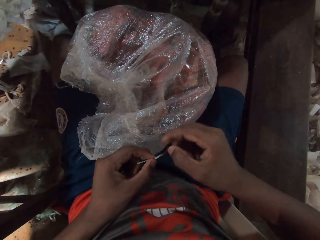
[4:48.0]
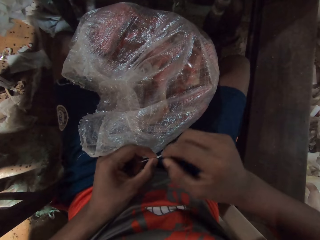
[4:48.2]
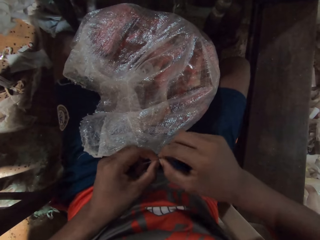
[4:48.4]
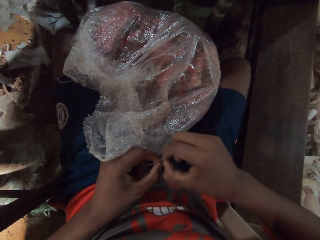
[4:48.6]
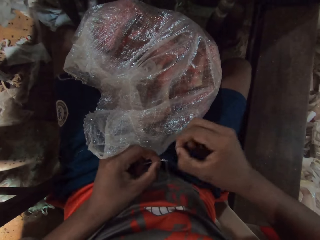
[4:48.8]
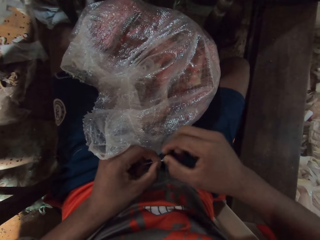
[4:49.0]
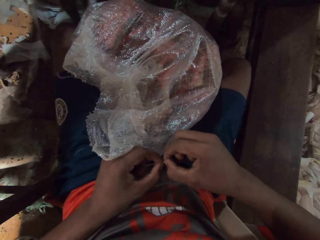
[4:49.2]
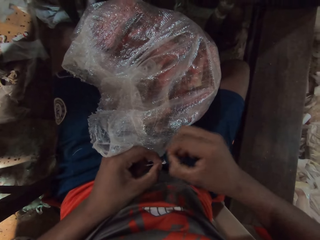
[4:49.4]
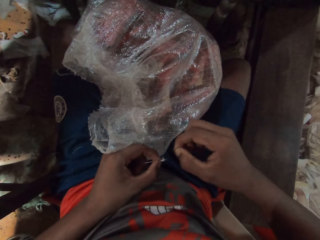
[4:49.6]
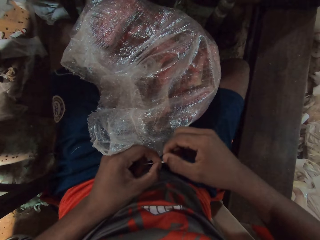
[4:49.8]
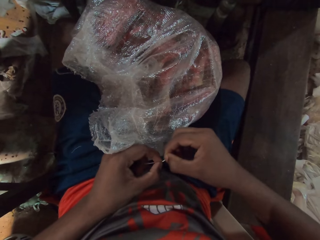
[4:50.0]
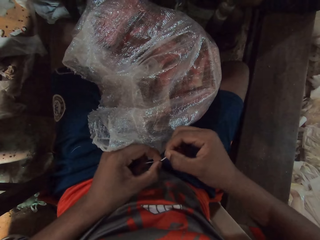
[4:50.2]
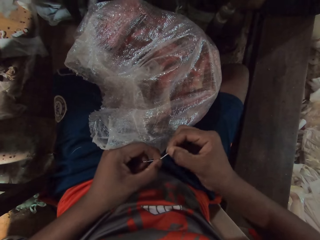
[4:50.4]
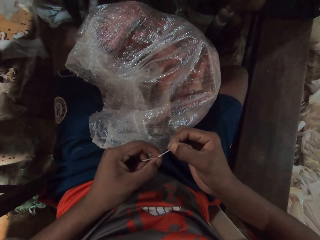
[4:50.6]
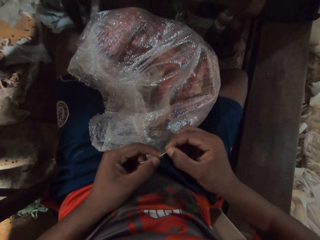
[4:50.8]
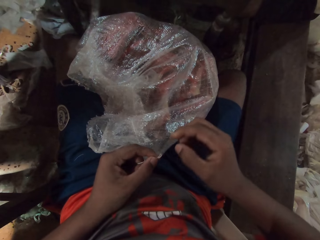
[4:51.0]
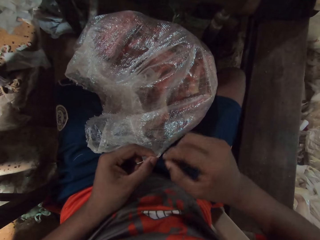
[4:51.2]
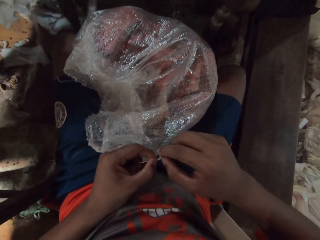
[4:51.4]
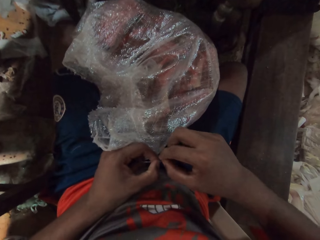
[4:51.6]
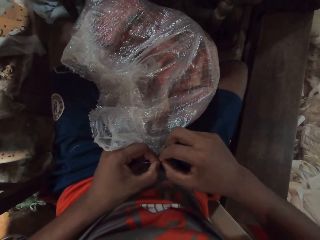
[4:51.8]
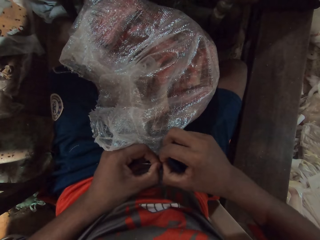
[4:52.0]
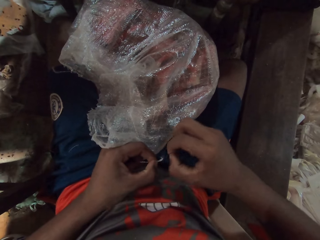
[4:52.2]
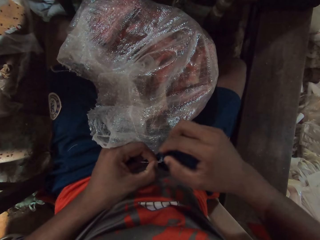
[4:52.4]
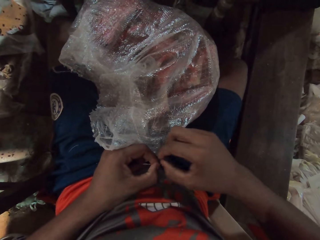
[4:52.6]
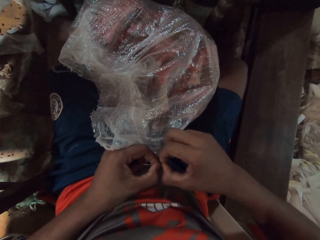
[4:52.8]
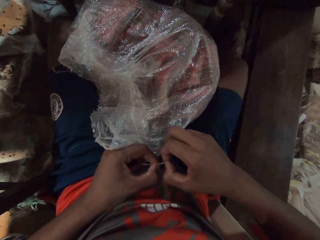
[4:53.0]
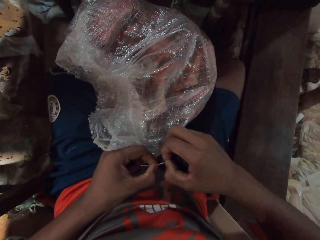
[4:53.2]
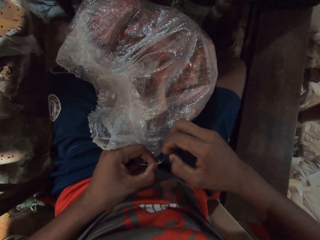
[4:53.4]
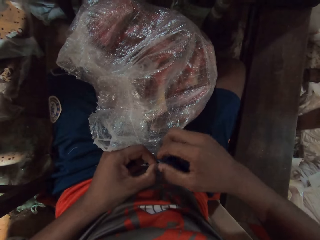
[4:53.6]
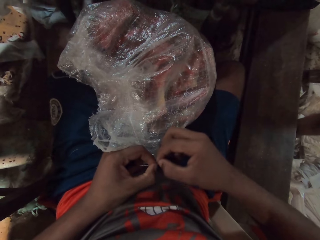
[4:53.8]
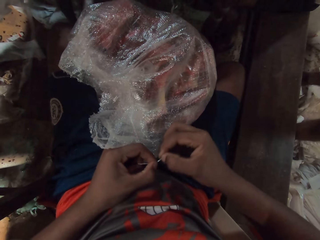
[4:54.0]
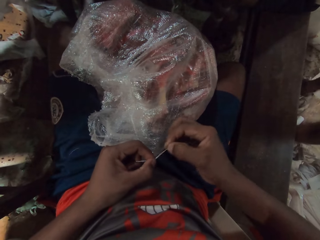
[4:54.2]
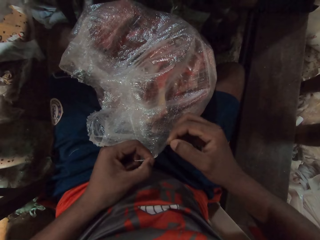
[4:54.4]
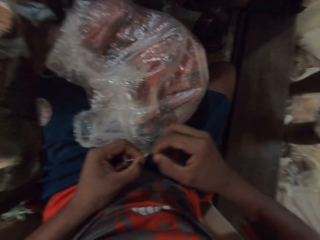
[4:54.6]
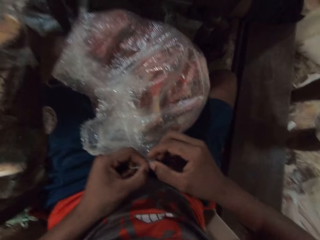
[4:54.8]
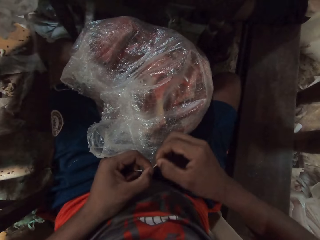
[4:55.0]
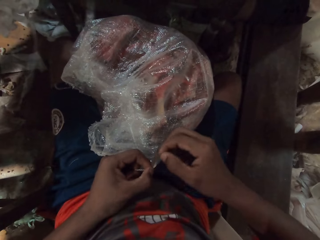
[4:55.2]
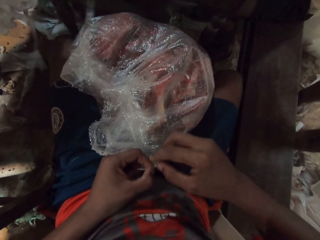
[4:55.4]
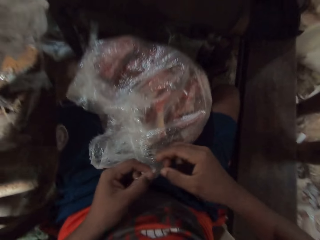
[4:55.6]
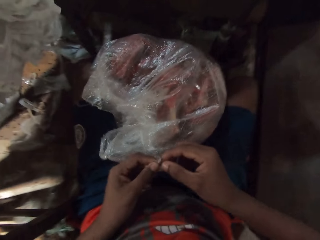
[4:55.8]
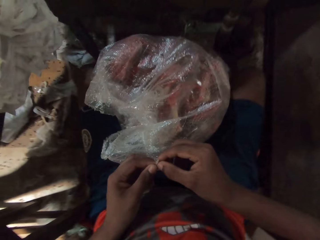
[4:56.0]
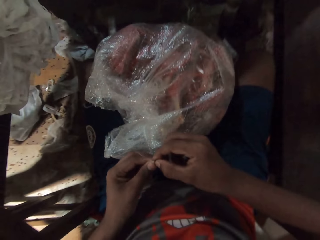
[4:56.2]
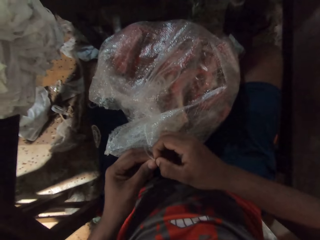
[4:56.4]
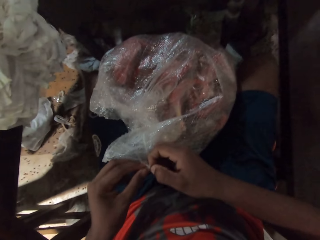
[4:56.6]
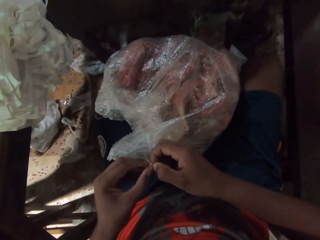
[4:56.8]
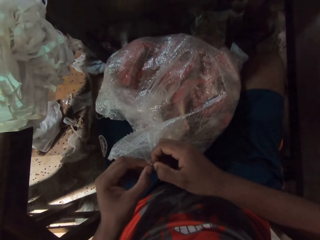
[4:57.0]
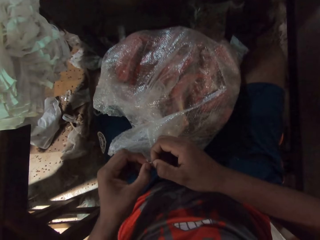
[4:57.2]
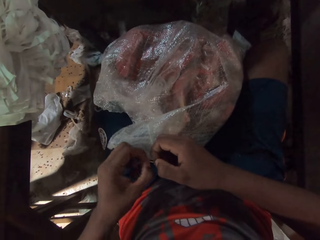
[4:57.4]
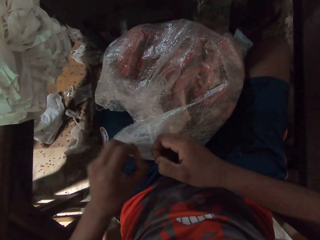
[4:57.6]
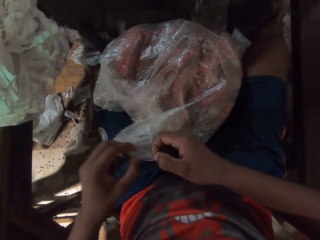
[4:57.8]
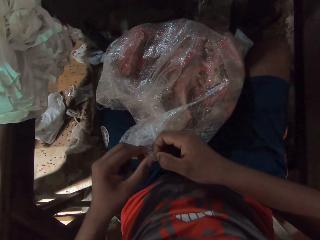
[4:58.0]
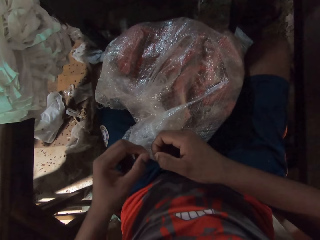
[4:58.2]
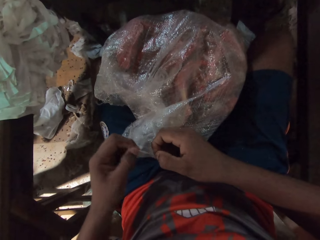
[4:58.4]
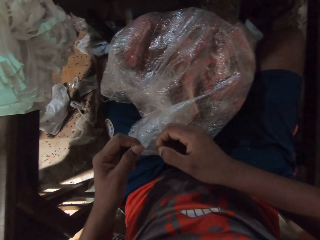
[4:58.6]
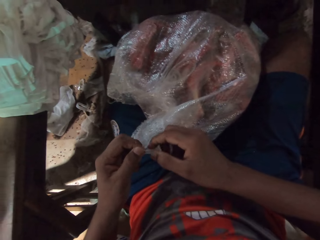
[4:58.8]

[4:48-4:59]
The camera wearer unties the string from the sack. He adjusts the edge of the rope with his hands.

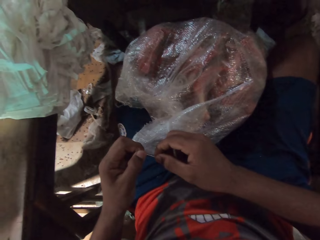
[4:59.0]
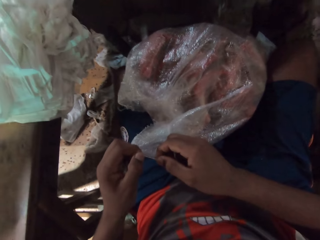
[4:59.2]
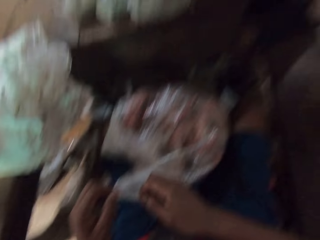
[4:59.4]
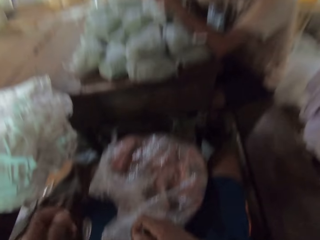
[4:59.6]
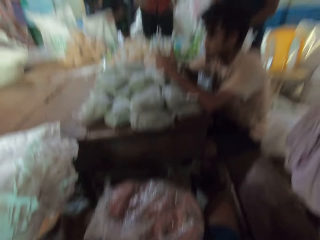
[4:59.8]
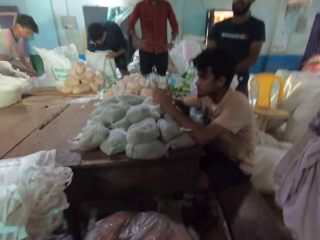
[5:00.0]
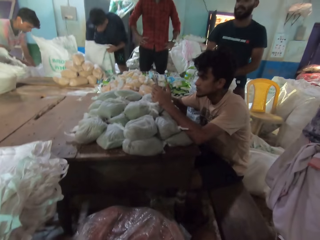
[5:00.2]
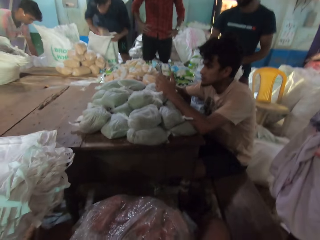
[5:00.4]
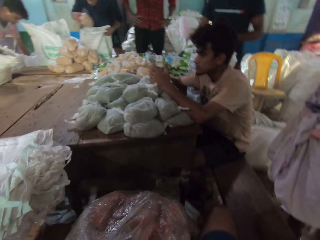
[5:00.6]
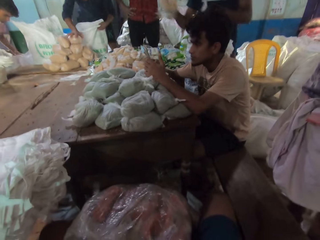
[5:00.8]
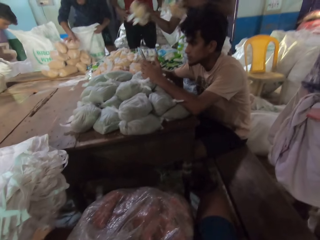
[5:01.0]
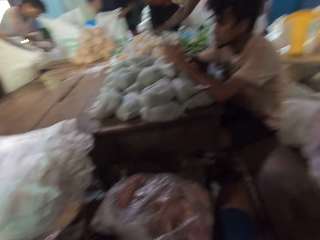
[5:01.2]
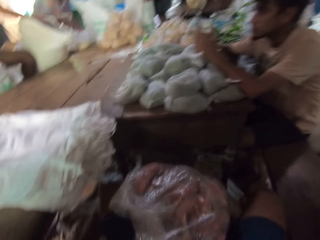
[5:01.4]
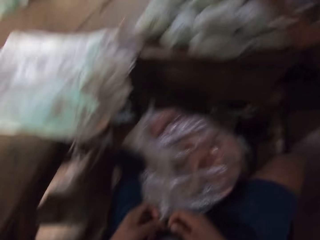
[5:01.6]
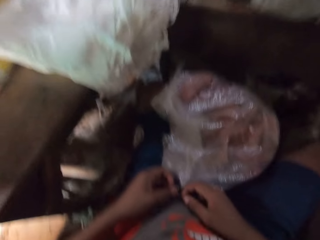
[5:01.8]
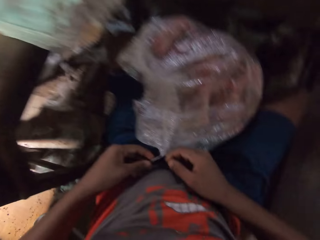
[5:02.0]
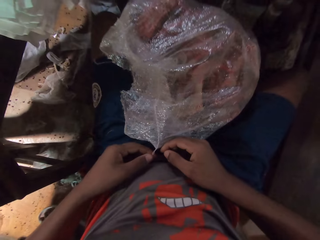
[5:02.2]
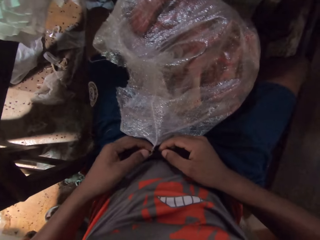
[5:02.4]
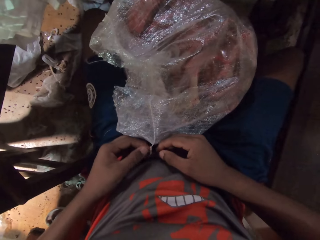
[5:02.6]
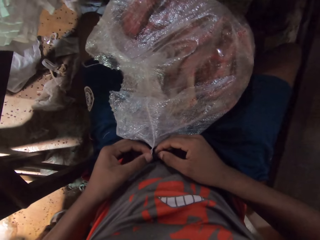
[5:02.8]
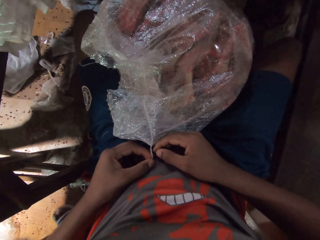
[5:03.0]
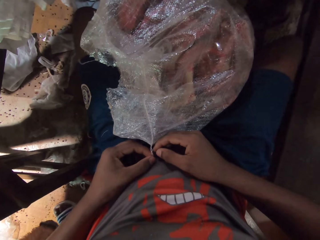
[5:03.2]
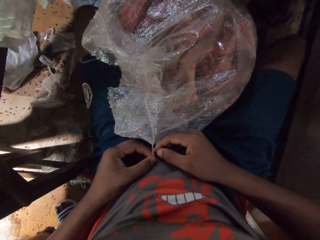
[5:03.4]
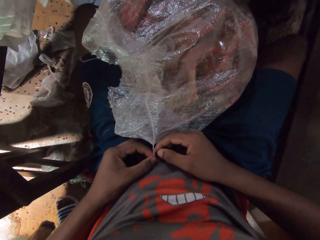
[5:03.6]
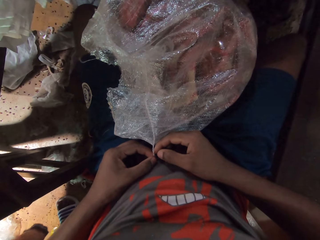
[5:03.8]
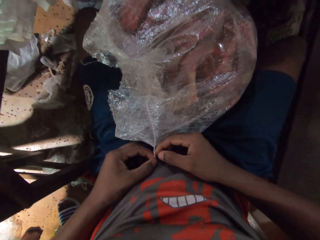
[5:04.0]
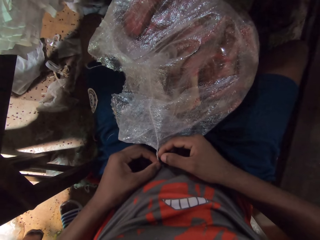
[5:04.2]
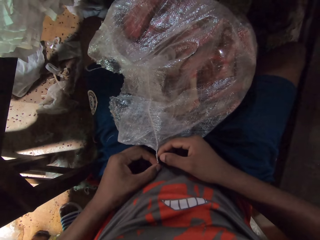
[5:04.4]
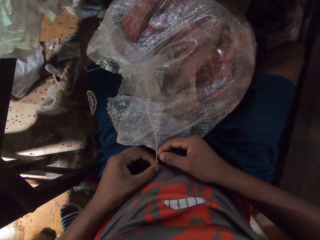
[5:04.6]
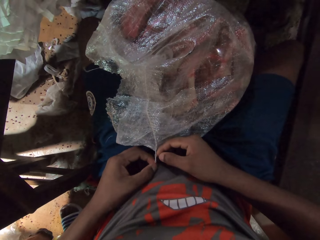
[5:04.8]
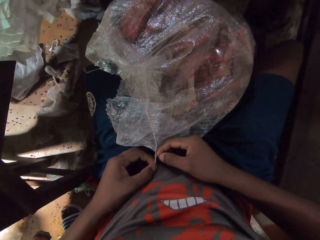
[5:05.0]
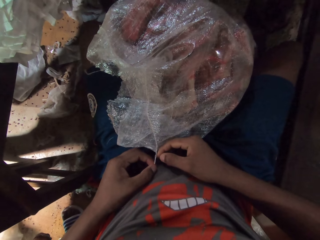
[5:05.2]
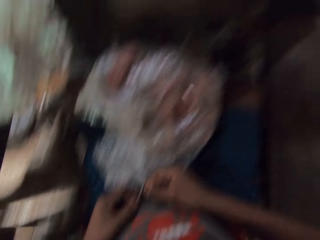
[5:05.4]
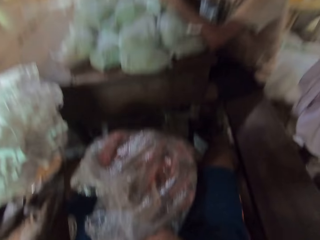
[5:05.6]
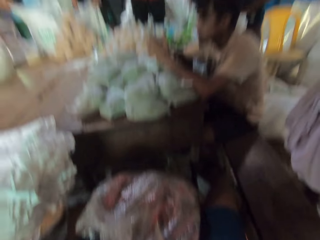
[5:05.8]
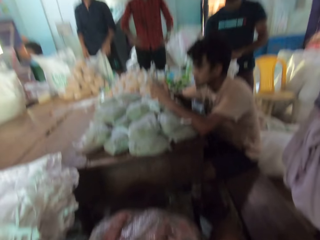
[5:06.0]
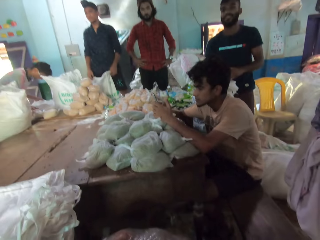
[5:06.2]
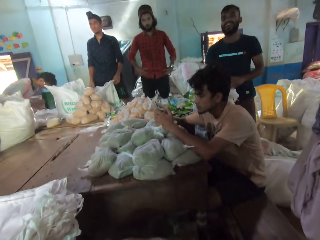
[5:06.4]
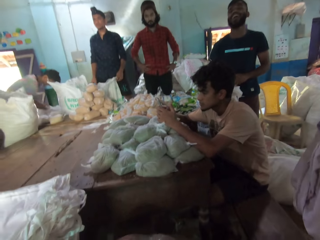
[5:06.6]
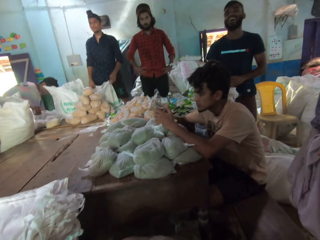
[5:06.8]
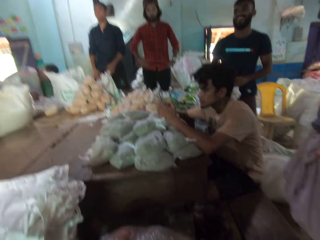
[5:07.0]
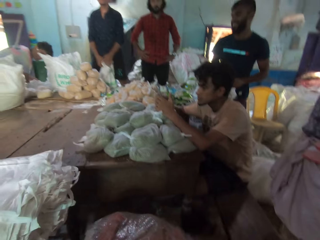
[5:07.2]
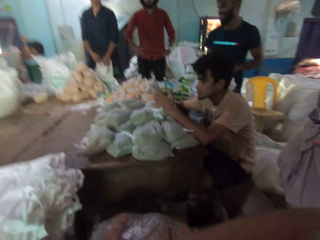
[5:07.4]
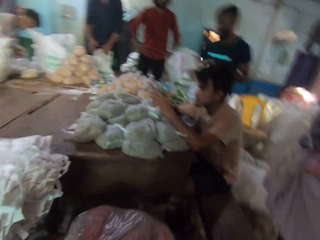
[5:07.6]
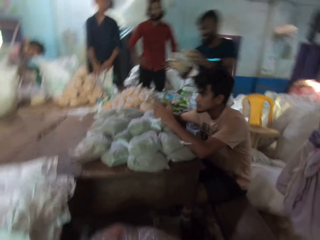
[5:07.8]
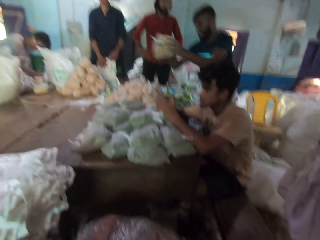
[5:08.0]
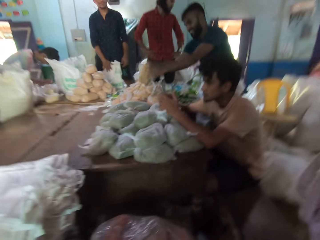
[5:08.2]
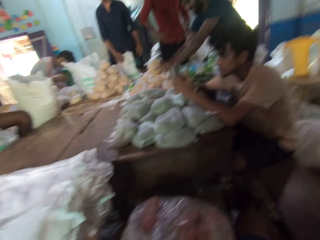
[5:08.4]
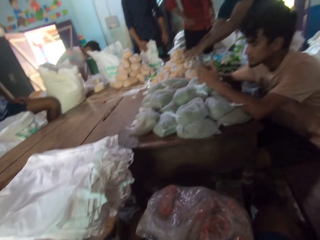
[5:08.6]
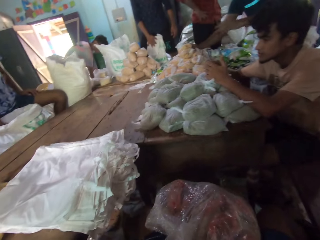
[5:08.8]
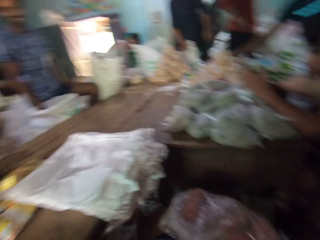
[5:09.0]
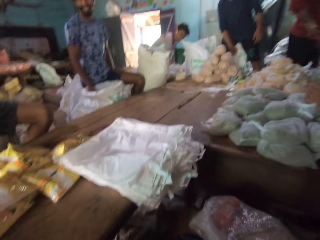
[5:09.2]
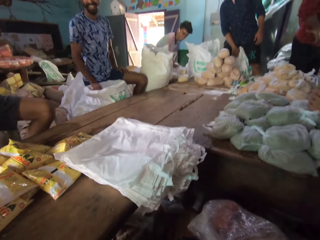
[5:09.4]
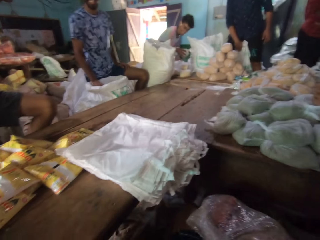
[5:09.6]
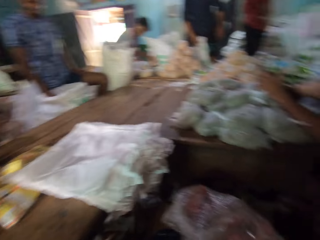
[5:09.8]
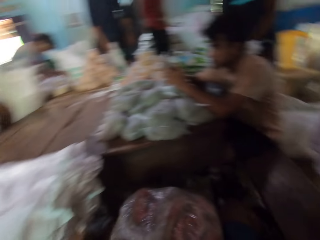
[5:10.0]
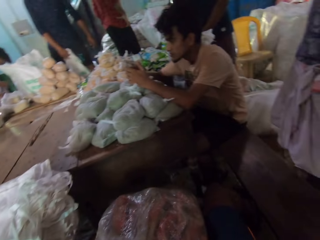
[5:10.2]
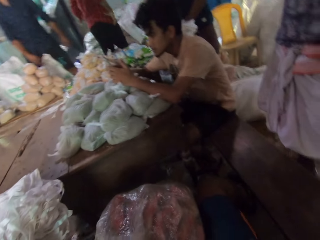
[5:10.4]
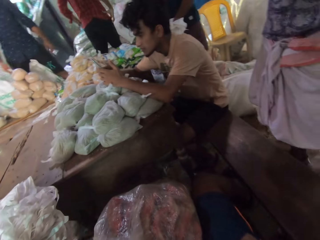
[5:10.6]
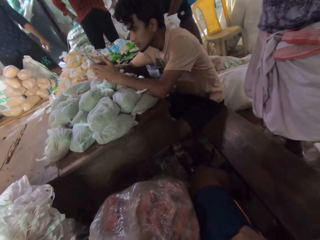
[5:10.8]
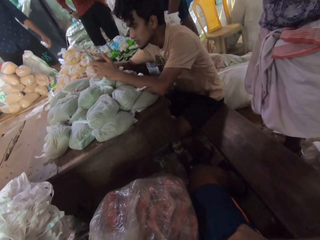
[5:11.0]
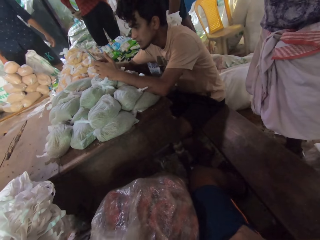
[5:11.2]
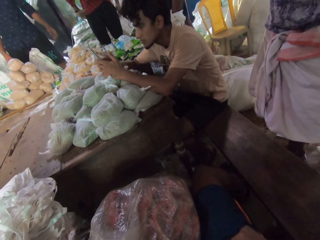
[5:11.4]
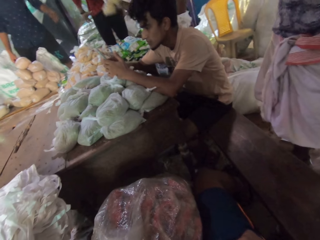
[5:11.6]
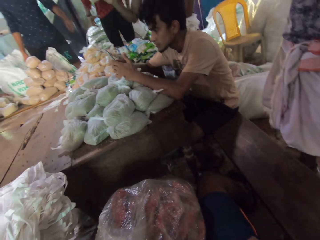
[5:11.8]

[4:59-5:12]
A man moves packs of broken wheat from a sack on the ground to the table with his hands. Another man moves a pack of broken wheat from the sack on the ground to the table with his right hand. Another man operates a phone in his left hand with his right hand. Another man picks up a pack of broken wheat from the sack with his left hand. Another man passes the pack of broken wheat from the sack with his left hand to his right hand and drops the pack of broken wheat on the table with his right hand. The camera wearer touches the rope with his left hand. The third man operates the phone in his left hand with his right hand. The fifth man moves packs of broken wheat from the sack on the ground to the table with his right hand. The first man moves packs of broken wheat from the sack on the ground to the table with his hands. The second man adjusts the sack on the ground with his hands.
